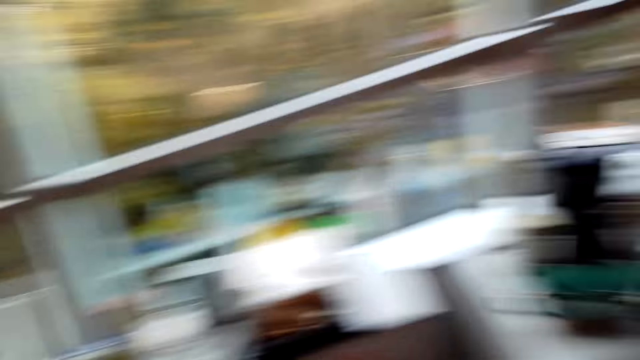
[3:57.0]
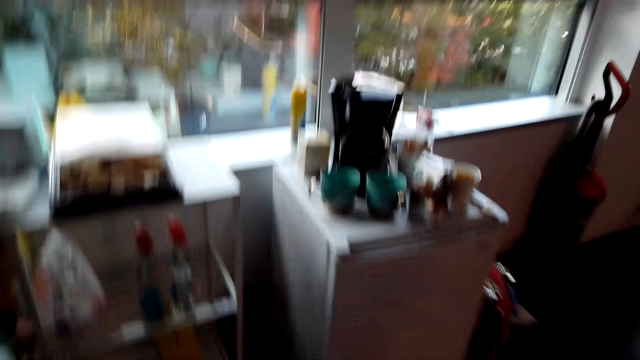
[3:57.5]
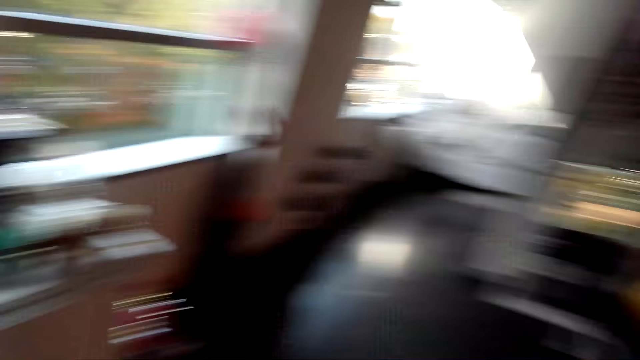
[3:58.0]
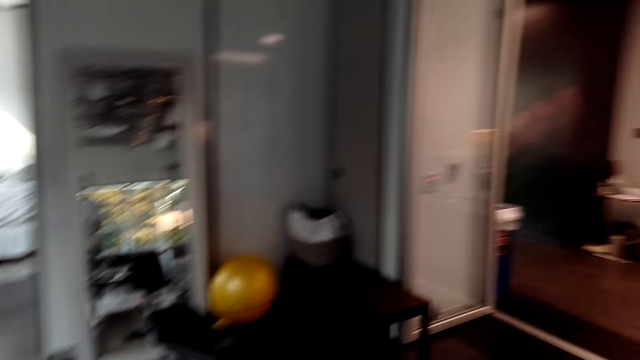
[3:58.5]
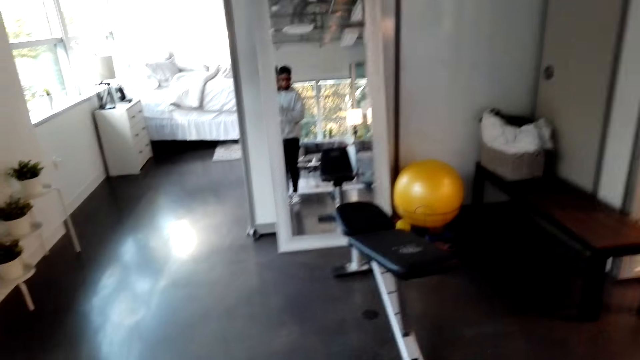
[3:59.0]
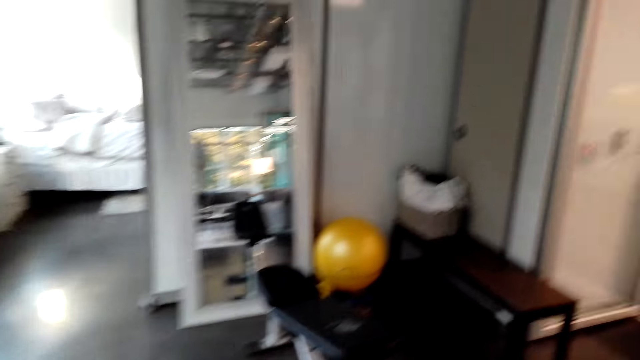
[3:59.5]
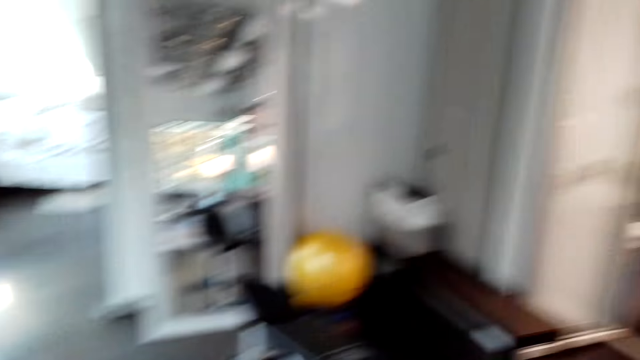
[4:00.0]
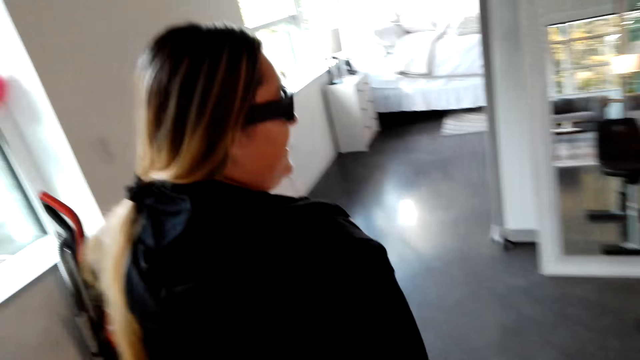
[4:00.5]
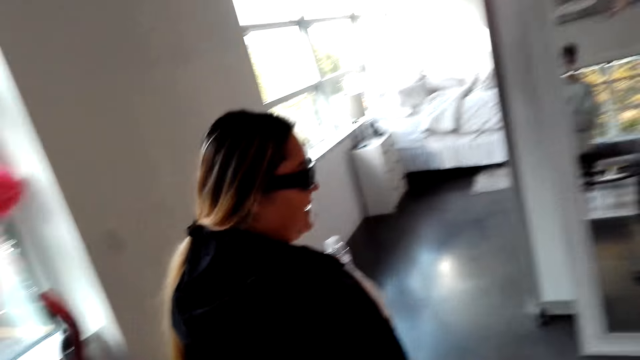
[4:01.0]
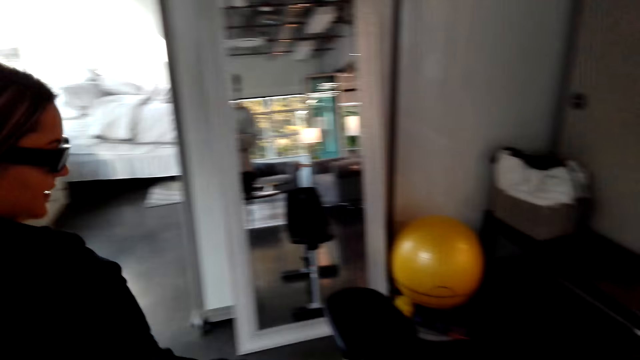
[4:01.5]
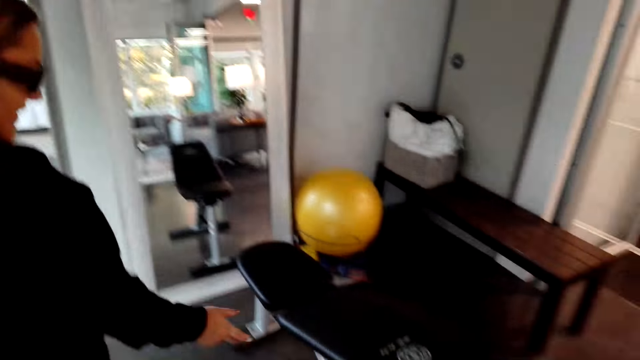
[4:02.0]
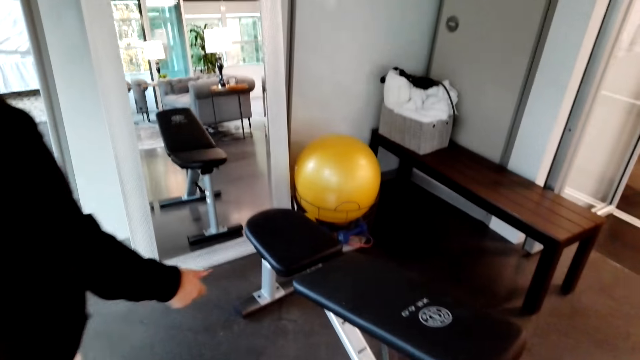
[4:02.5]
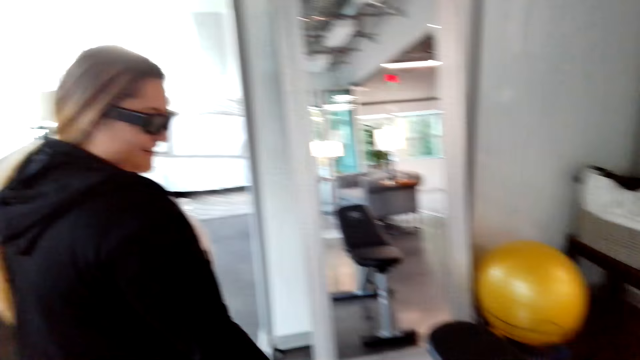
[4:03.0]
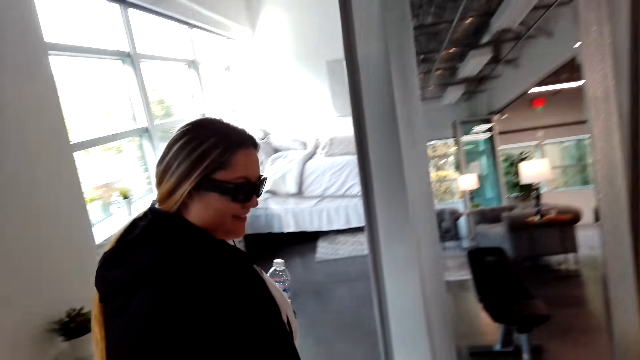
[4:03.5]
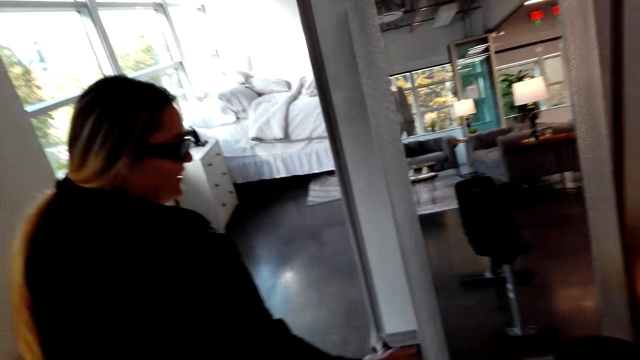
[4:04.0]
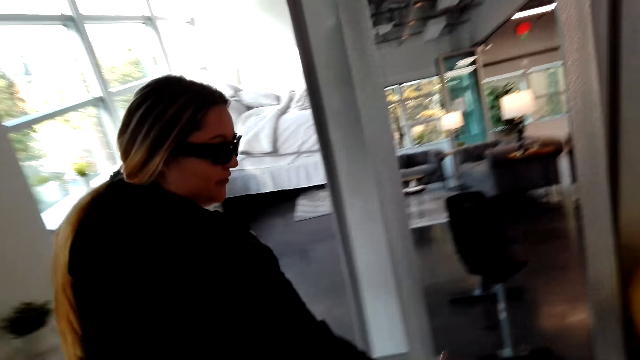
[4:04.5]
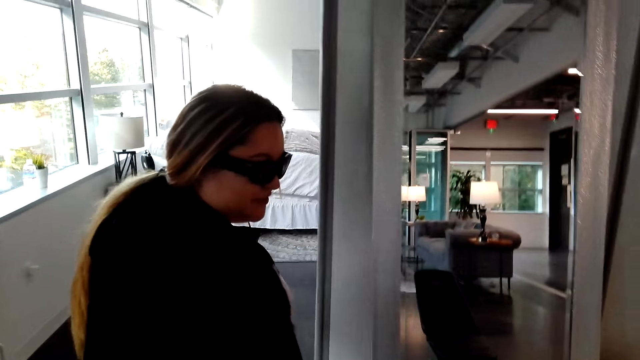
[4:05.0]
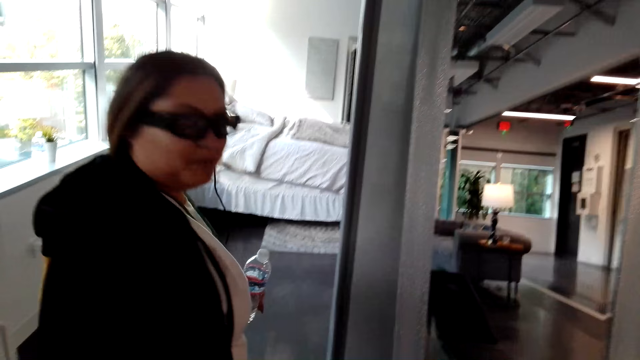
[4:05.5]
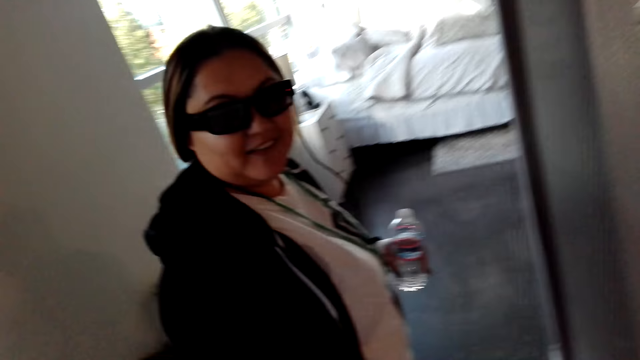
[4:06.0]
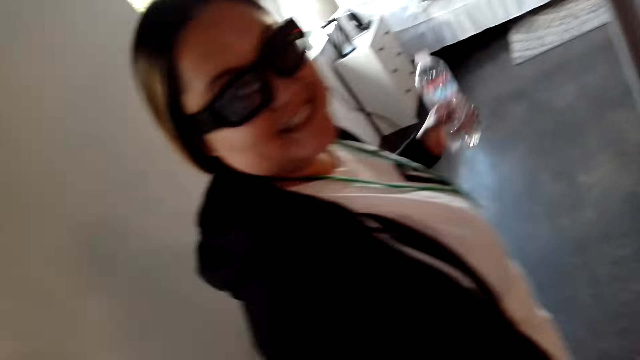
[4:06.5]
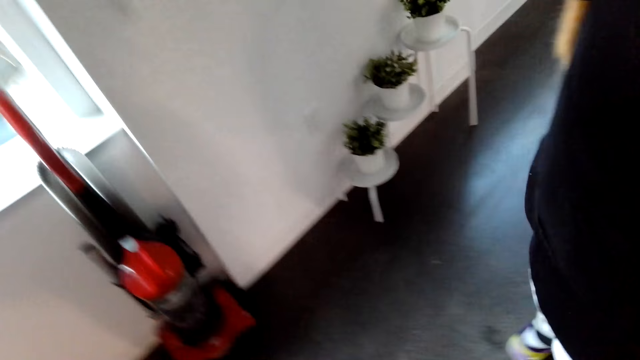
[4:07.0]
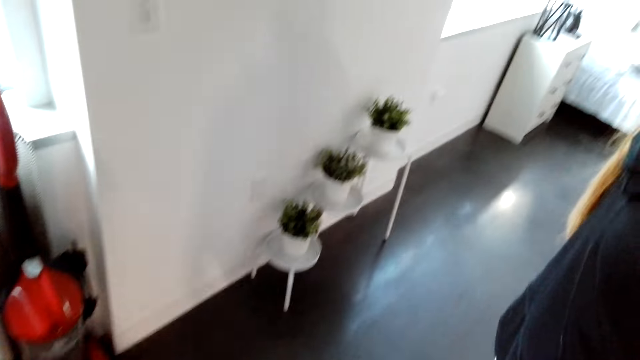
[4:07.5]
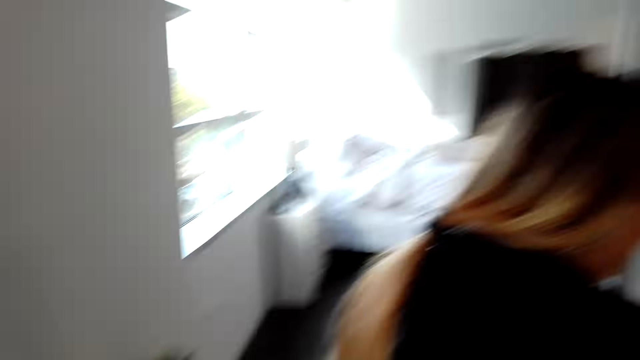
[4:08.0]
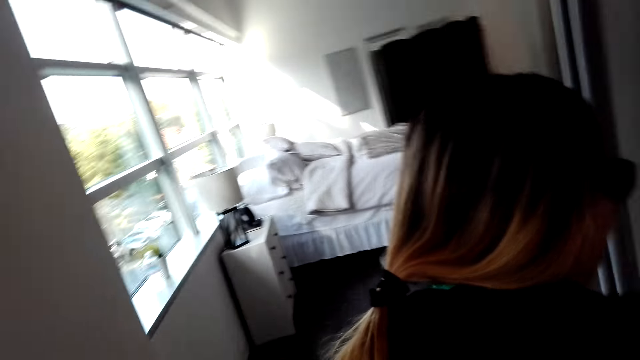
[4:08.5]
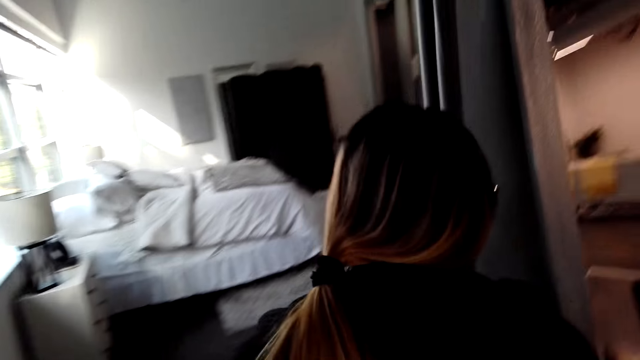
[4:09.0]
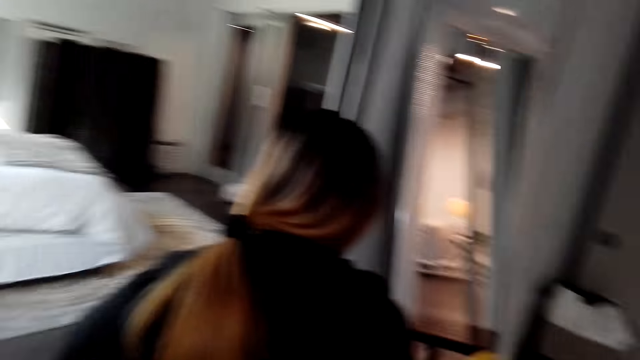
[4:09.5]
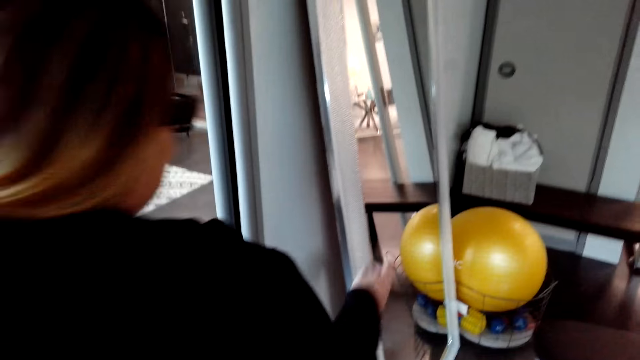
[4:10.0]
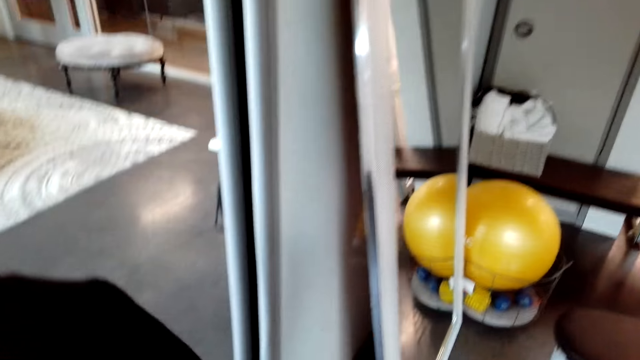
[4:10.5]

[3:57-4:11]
A woman walks in the house. The camera wearer converses with the woman. They walk around the house. They look at the workout area. The woman looks at the workout area. The camera wearer converses with the woman. The woman converses with the camera wearer. The camera wearer walks in the room. The woman walks in the room.

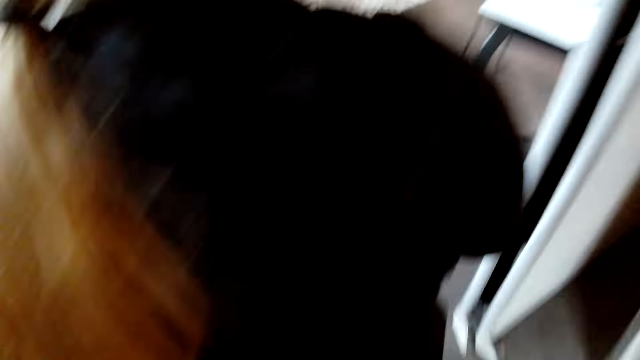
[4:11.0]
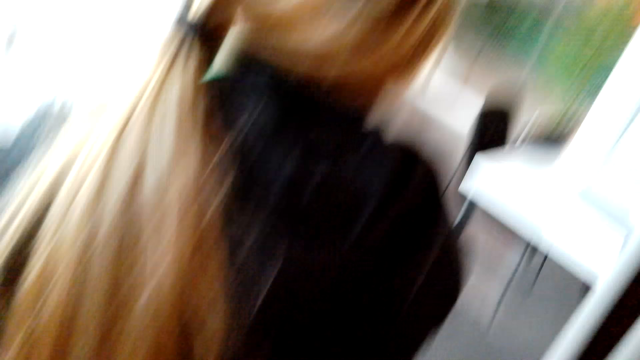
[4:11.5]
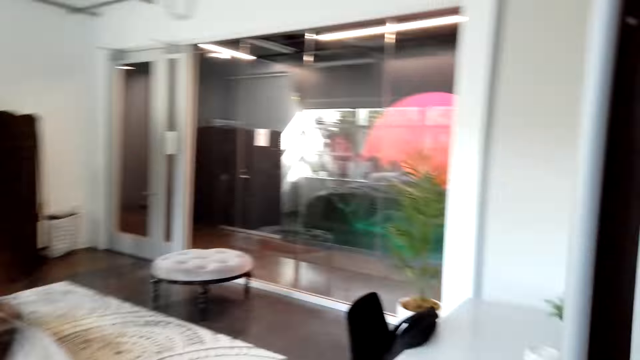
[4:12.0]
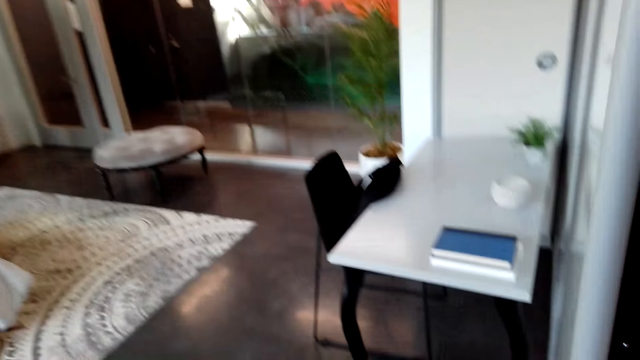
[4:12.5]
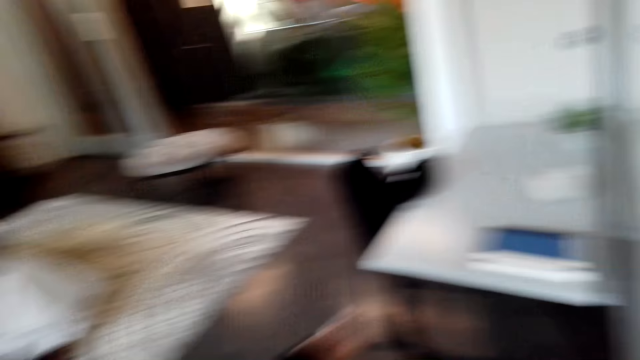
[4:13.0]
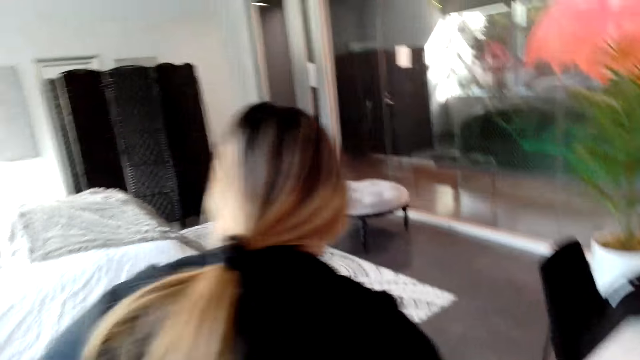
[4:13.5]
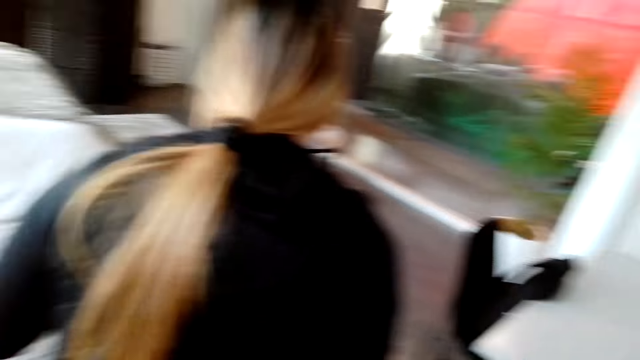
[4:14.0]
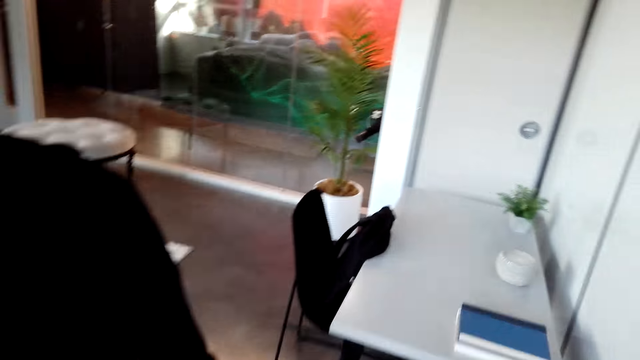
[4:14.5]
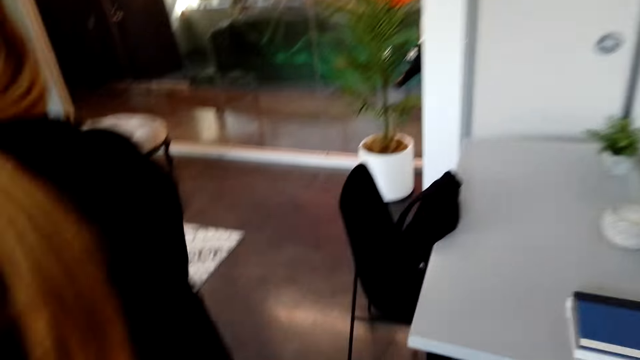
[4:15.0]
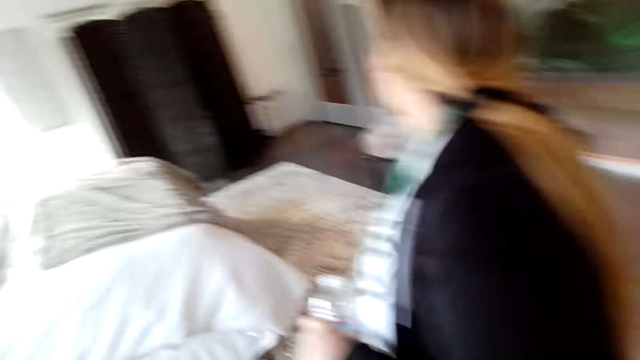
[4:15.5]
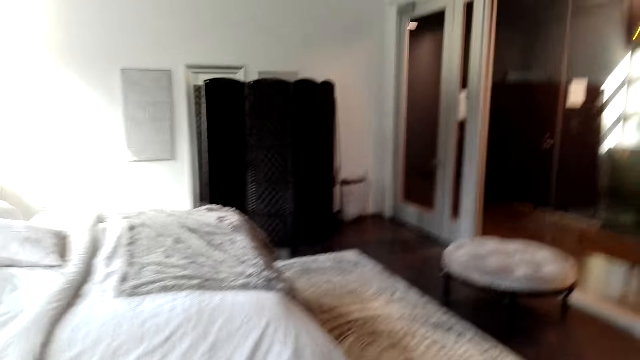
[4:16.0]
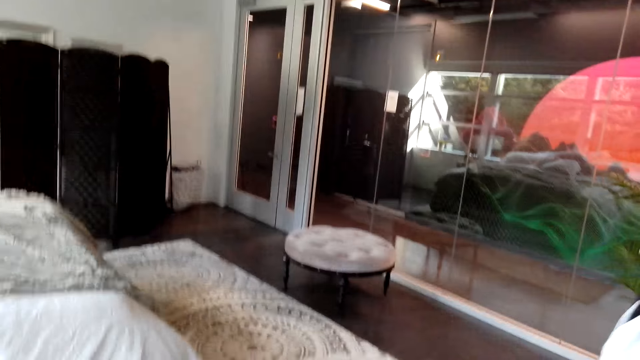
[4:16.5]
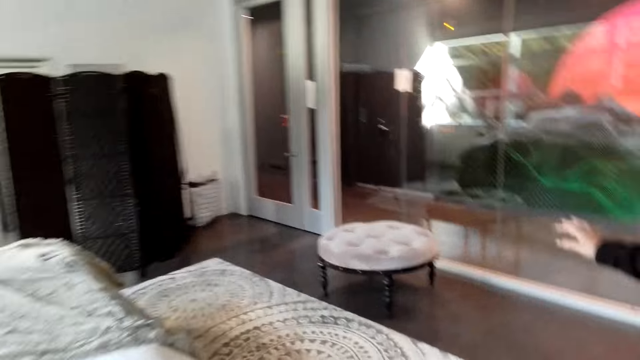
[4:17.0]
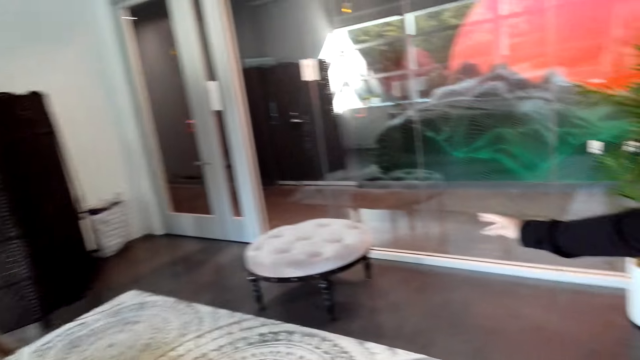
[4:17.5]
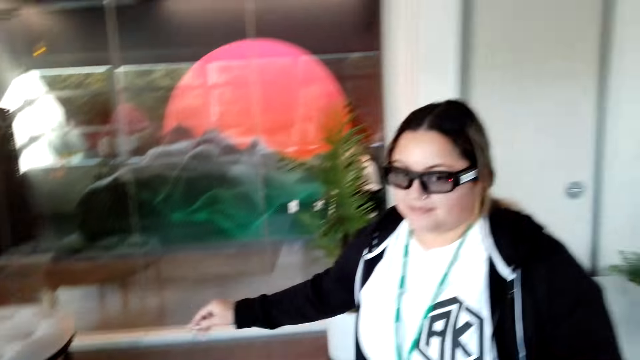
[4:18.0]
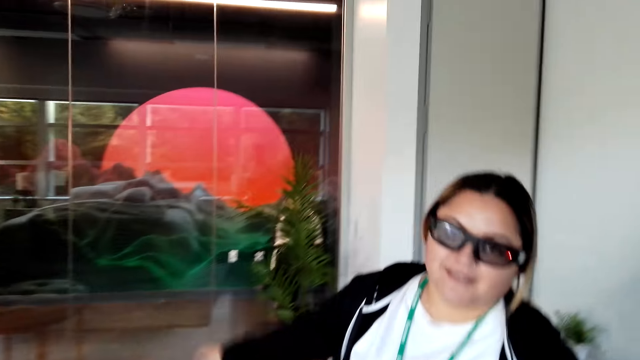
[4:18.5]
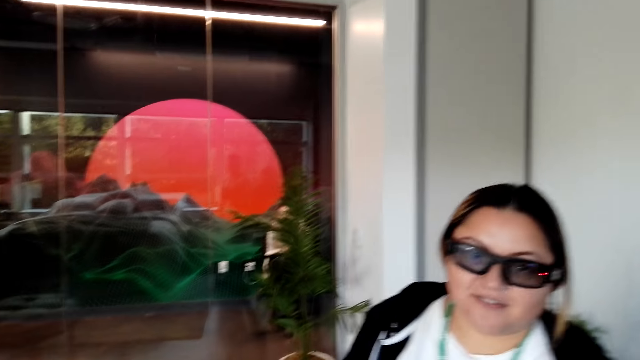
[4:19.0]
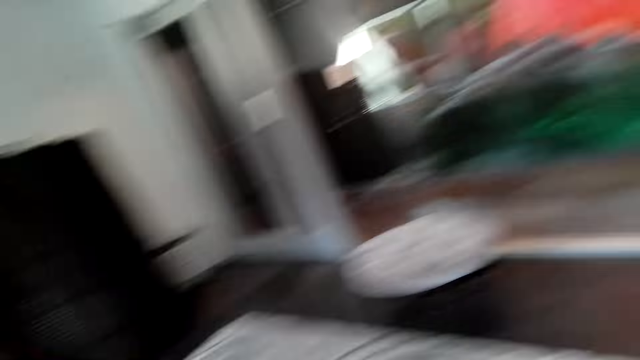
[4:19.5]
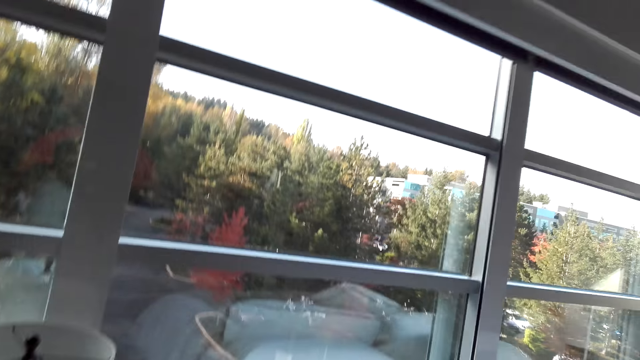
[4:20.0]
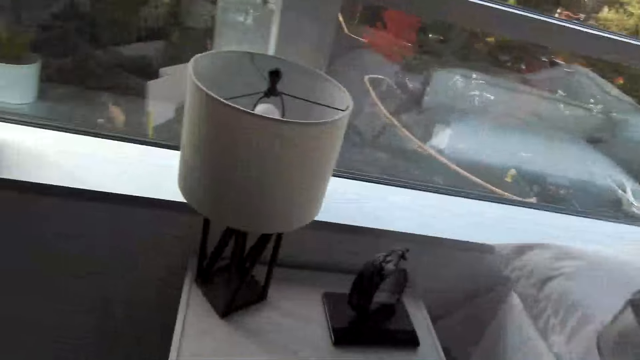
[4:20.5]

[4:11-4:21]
The camera wearer walks around the house. They look at the table. They converse with a woman. The woman looks at the camera wearer.
